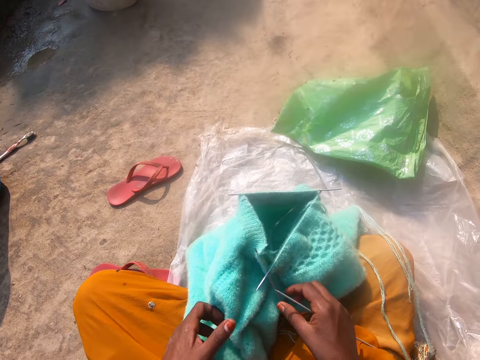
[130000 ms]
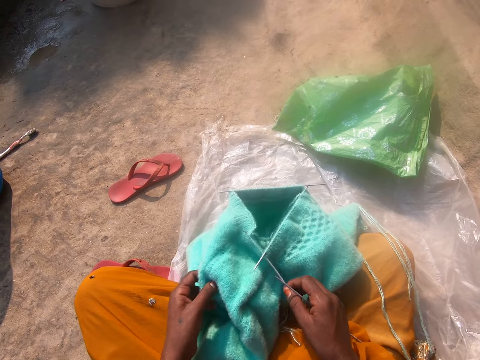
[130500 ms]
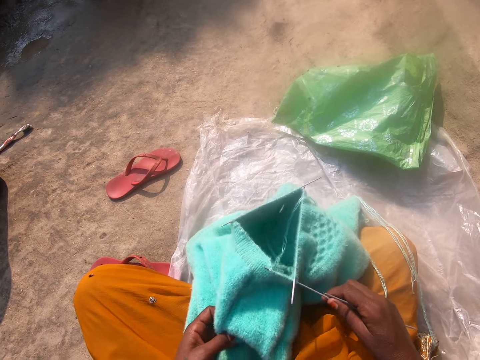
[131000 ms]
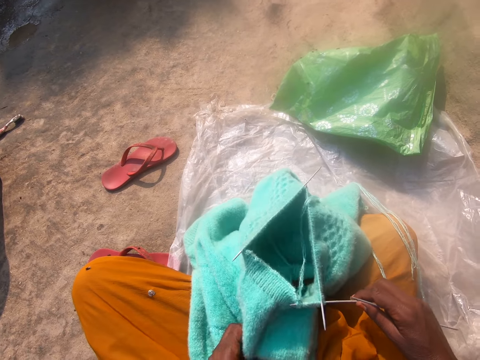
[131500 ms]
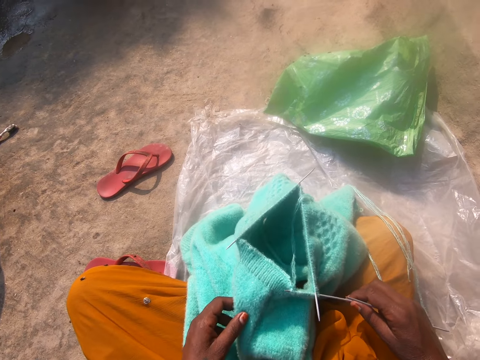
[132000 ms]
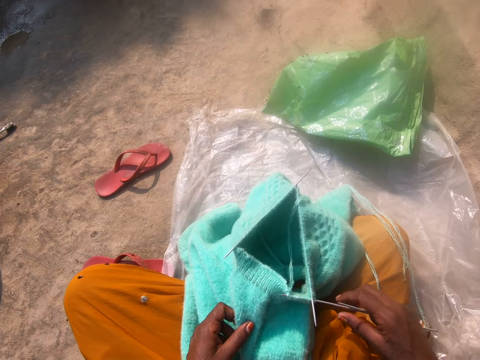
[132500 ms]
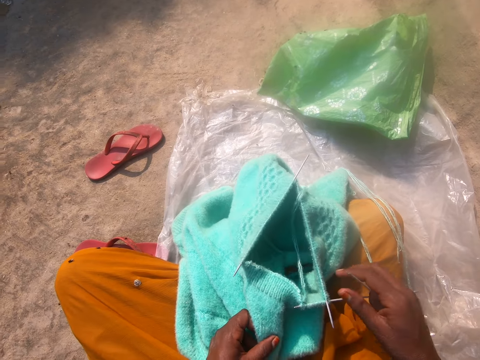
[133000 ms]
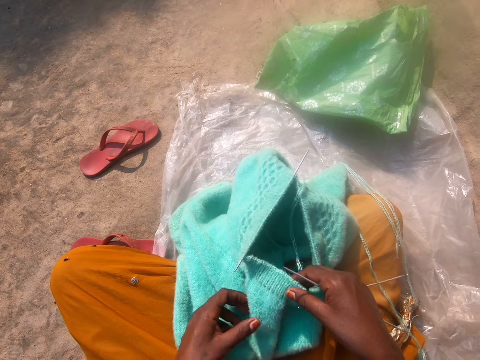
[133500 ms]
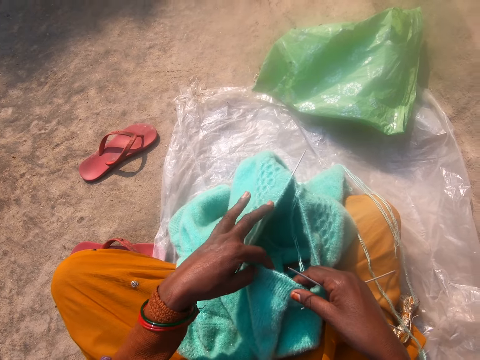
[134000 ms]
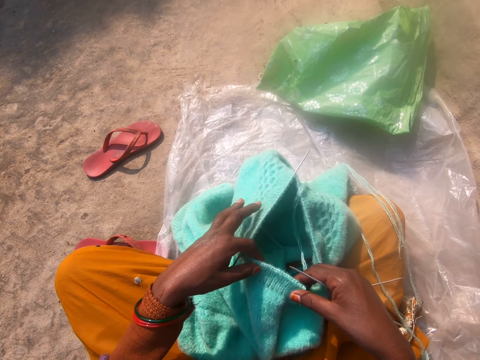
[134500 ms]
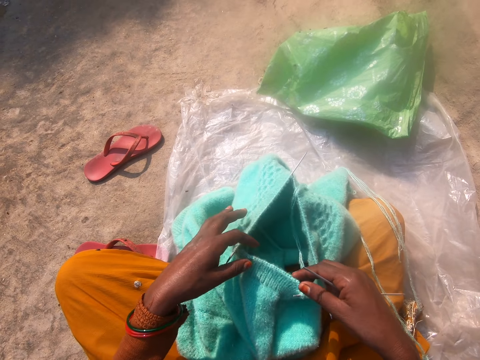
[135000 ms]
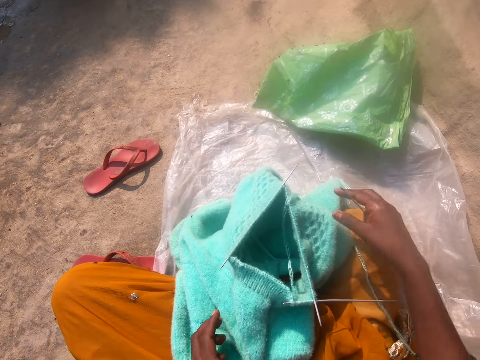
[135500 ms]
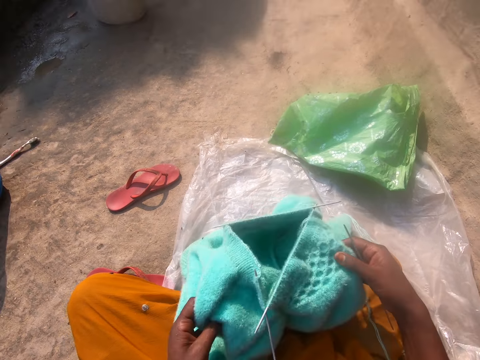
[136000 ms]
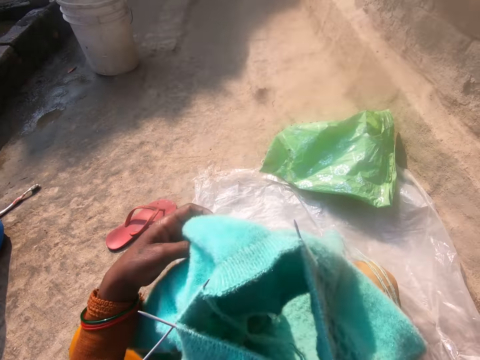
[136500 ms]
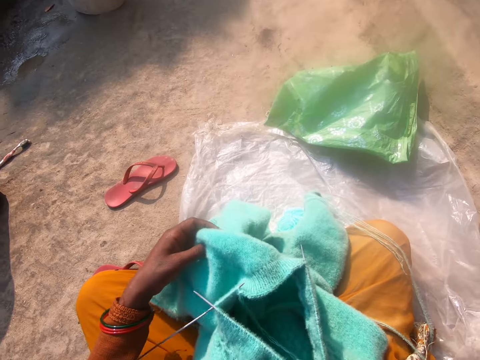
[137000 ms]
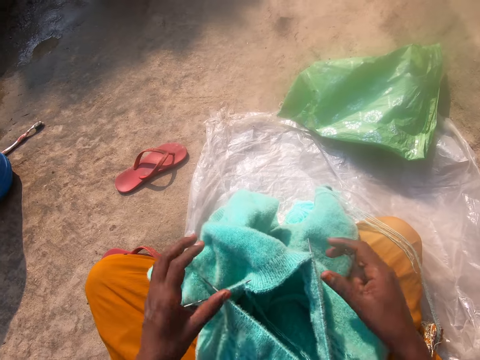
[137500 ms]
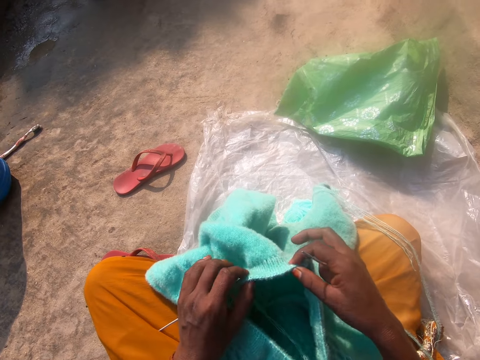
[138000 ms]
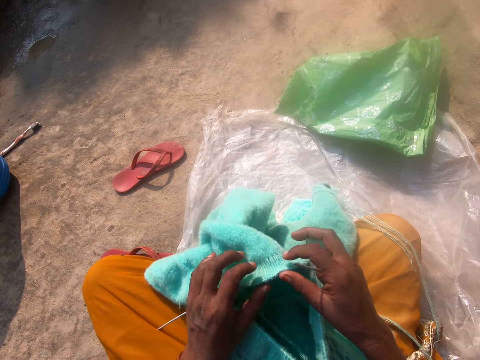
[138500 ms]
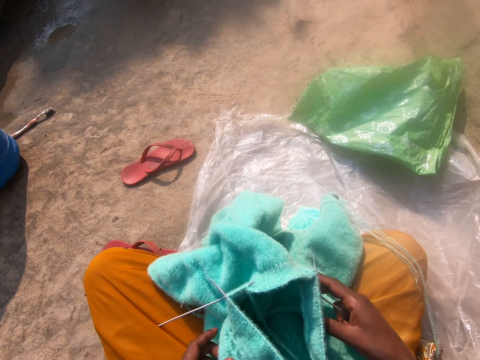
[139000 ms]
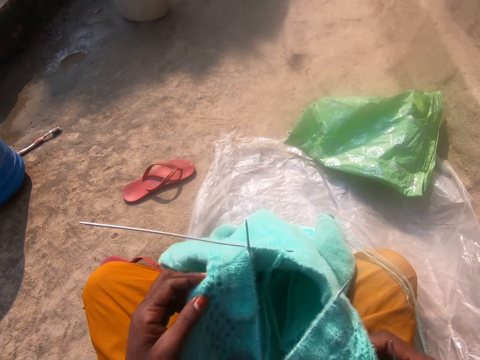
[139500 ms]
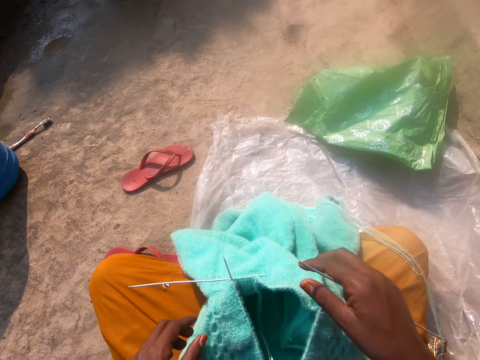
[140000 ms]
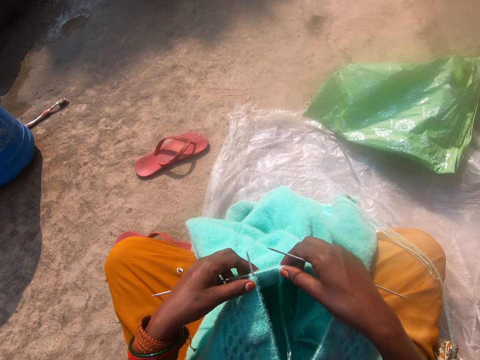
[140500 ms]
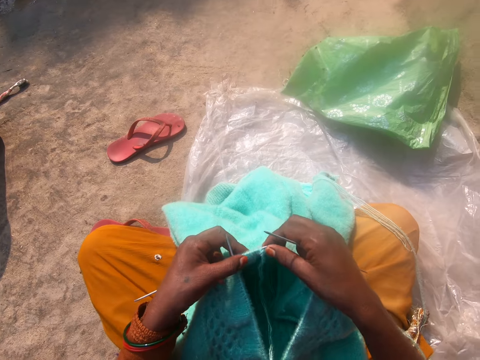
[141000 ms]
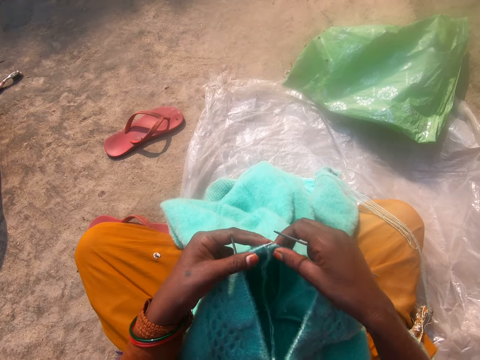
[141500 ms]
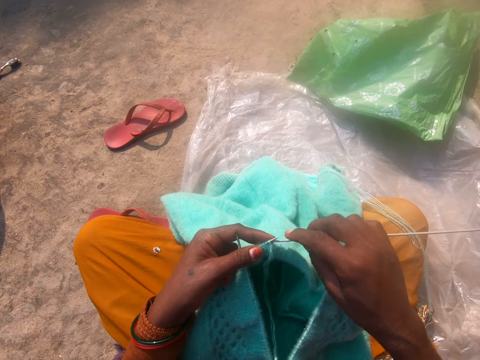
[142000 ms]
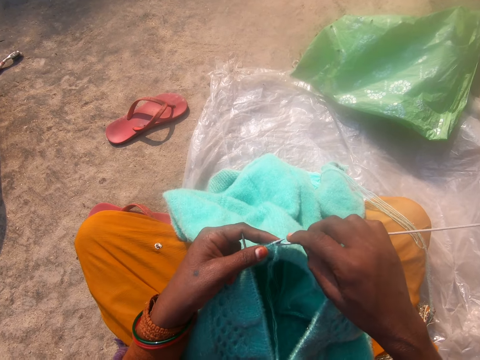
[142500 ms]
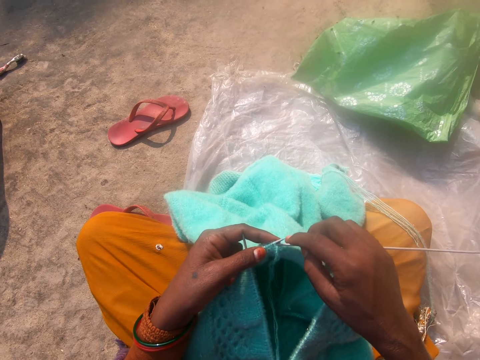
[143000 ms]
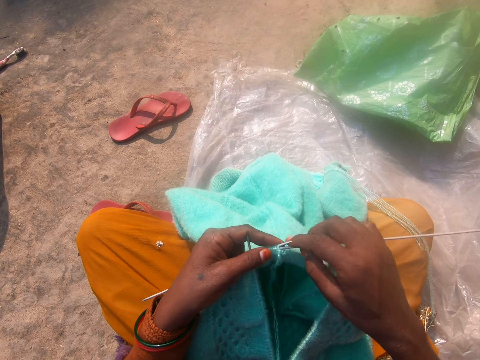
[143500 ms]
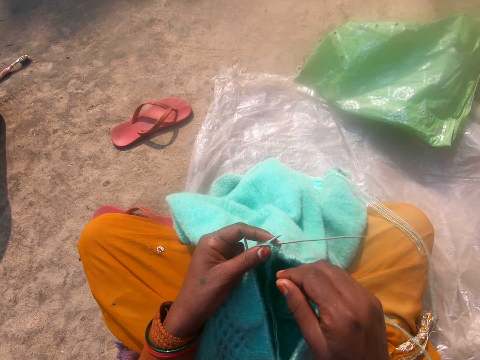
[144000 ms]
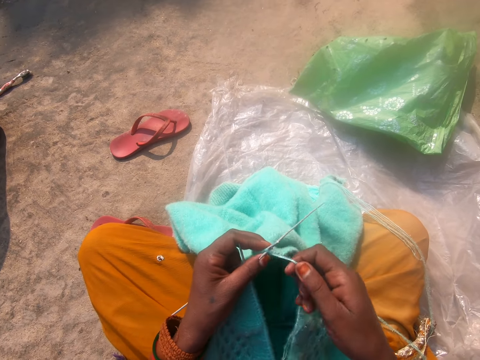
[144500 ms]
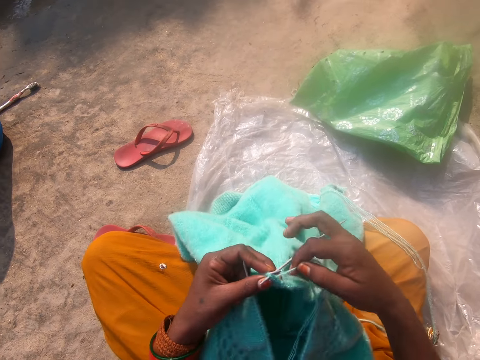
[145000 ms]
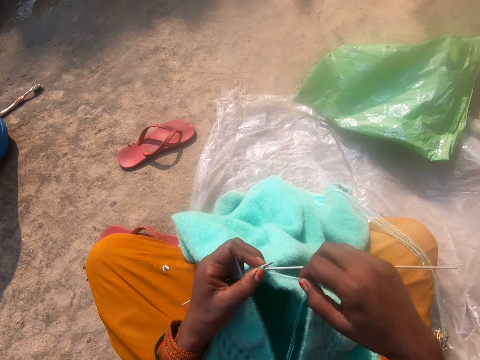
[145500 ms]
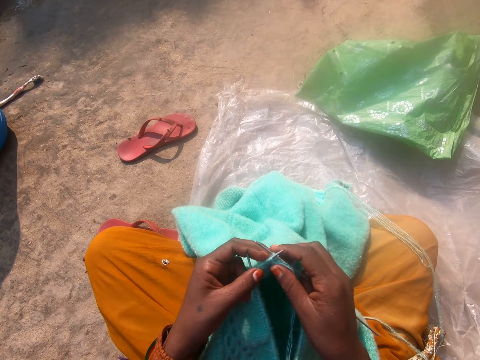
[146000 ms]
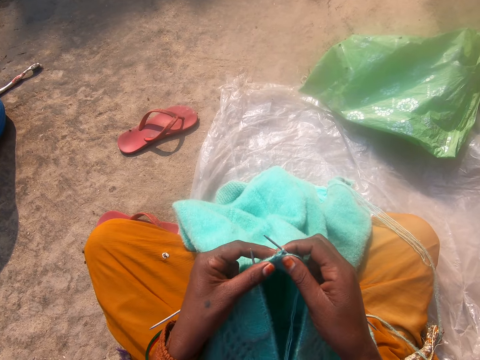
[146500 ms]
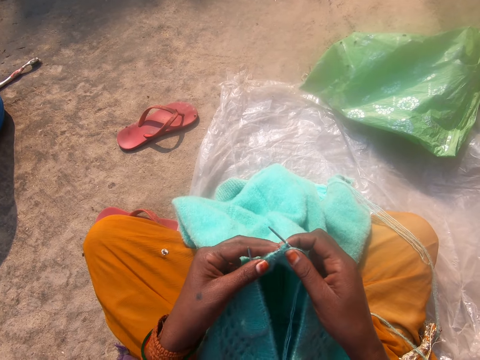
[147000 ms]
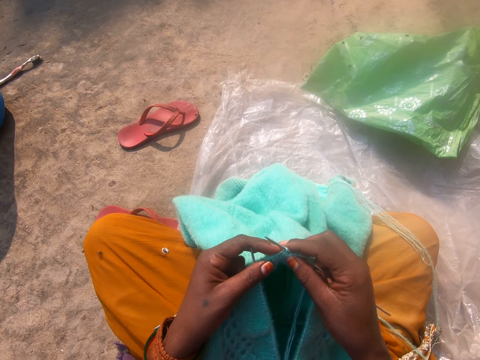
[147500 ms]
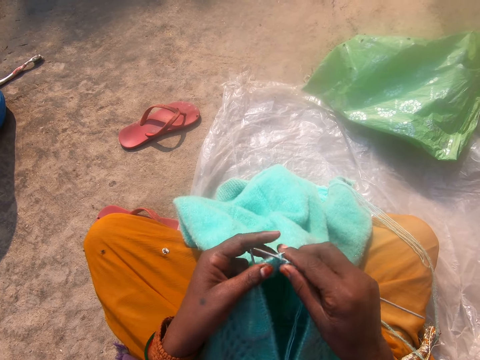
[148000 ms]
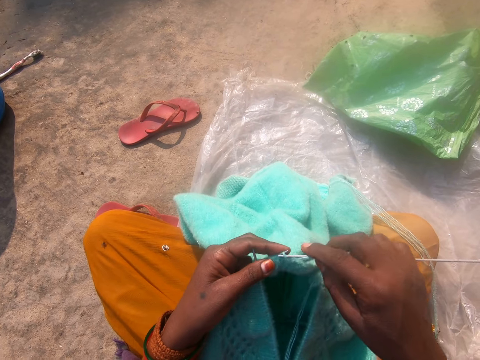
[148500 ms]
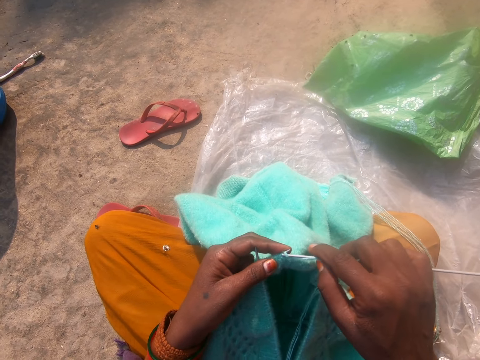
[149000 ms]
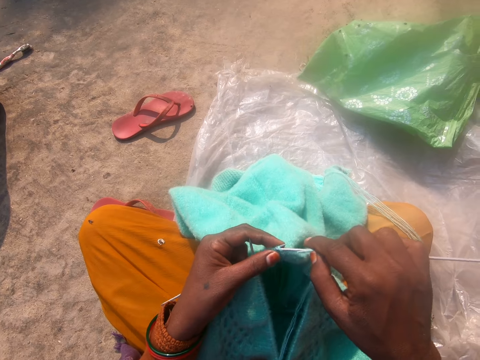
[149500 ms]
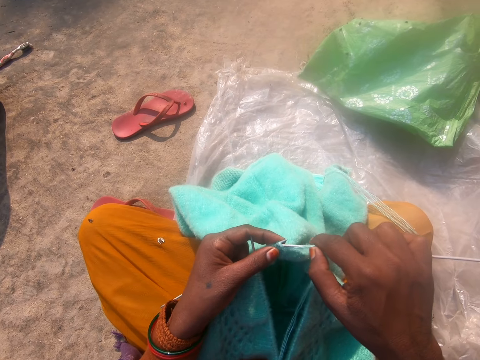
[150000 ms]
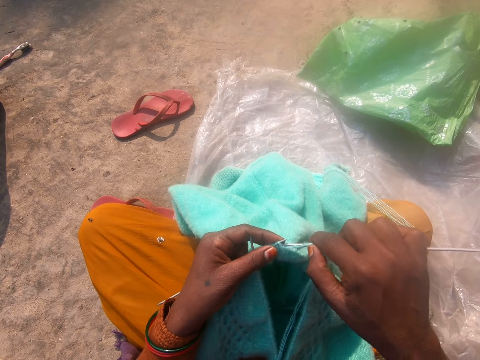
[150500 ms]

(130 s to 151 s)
The camera wearer looks at the garment. She rotates the garment. She inserts the knitting needle in the loop. She knits the garment using a yarn and the knitting needle in her right hand.

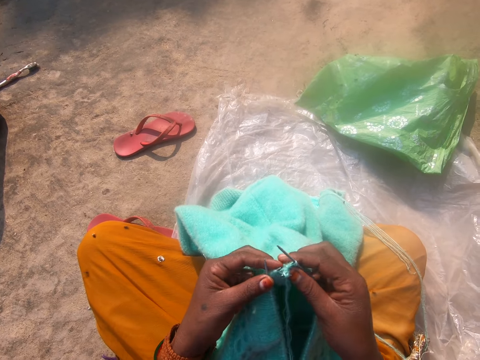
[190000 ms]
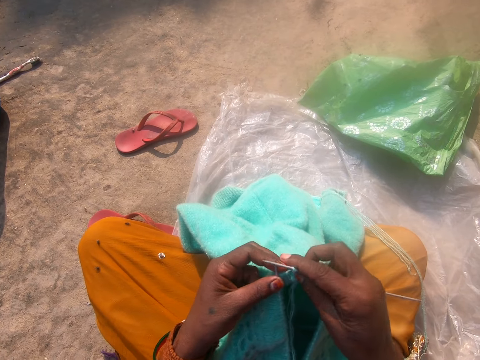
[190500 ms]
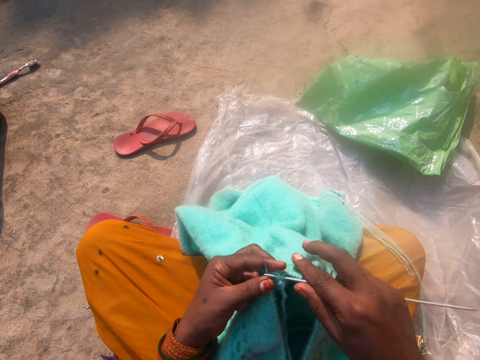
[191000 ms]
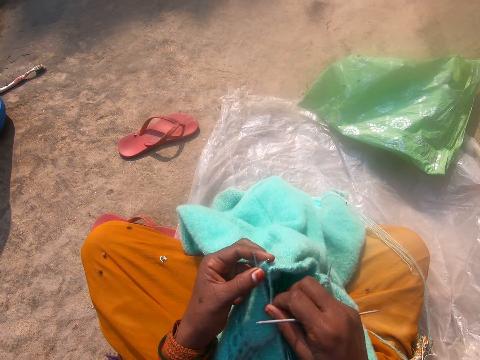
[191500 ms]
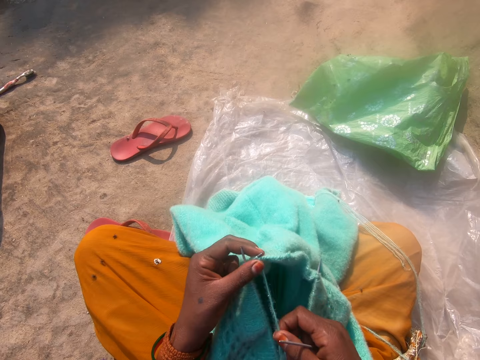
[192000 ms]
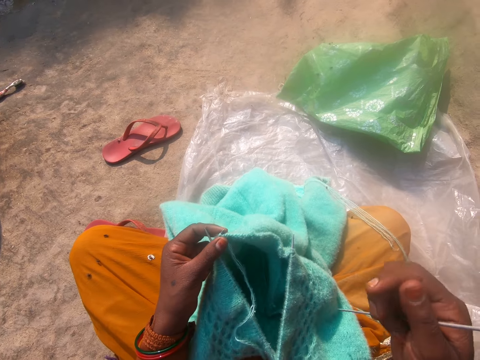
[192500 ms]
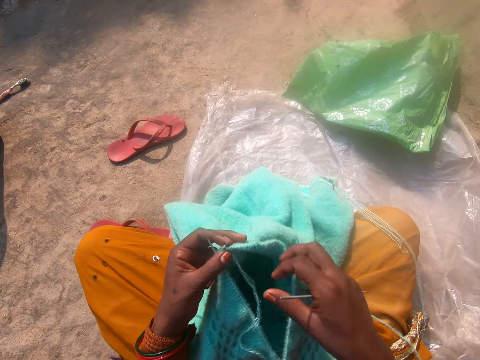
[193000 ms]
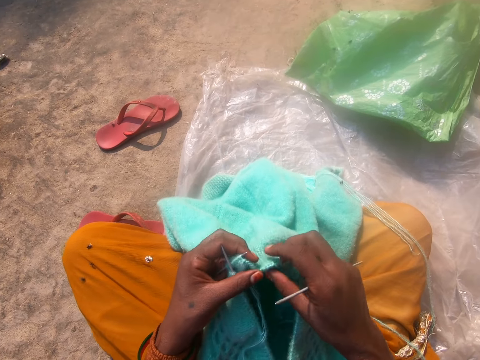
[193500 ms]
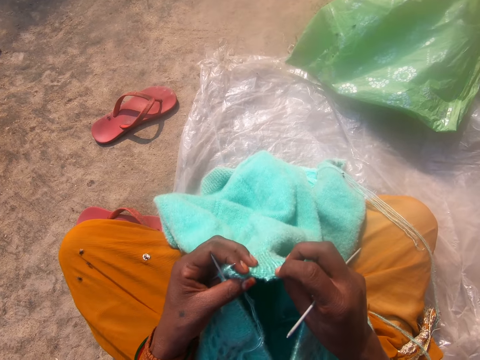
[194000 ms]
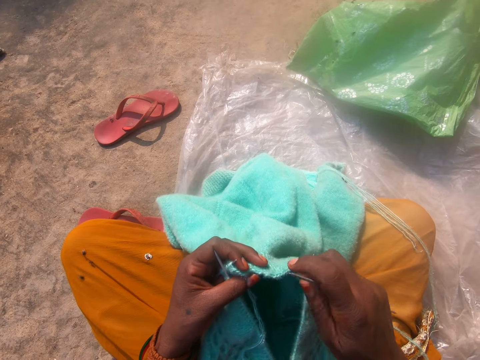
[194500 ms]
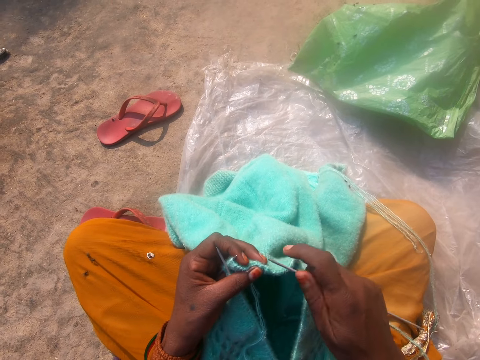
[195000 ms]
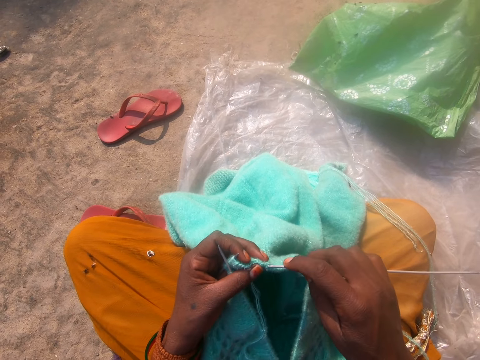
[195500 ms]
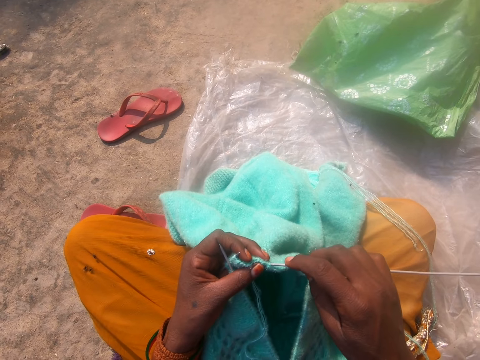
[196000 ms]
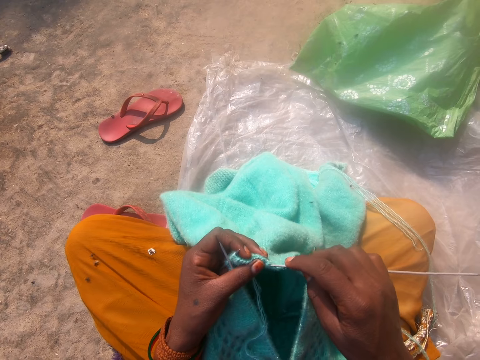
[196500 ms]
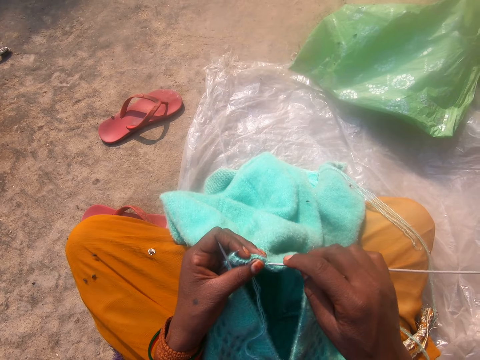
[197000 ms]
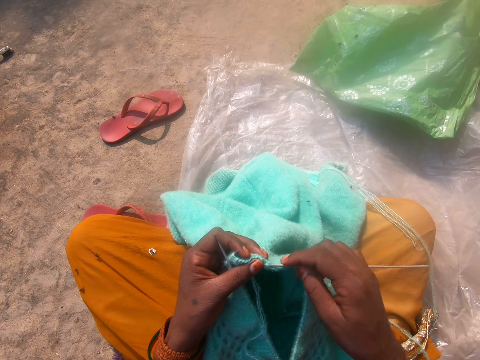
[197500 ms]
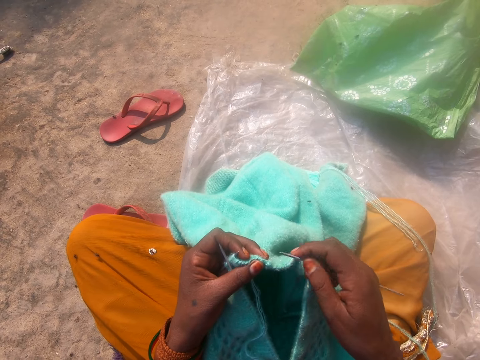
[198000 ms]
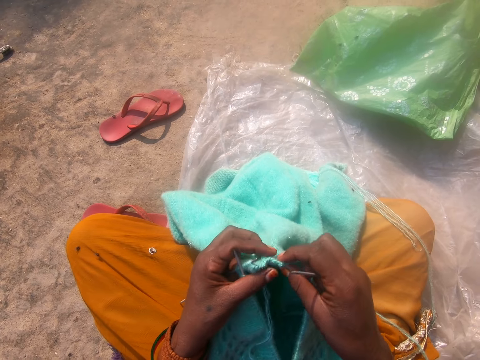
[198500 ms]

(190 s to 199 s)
The camera wearer pulls the yarn. They look at the garment. They insert the knitting needle in the loop.
